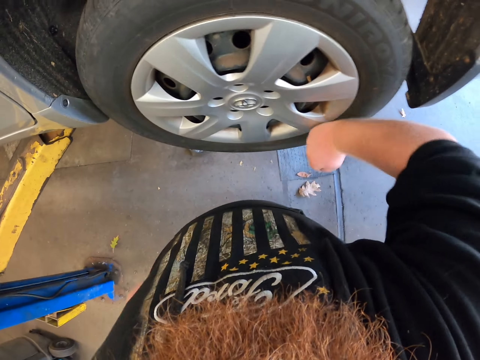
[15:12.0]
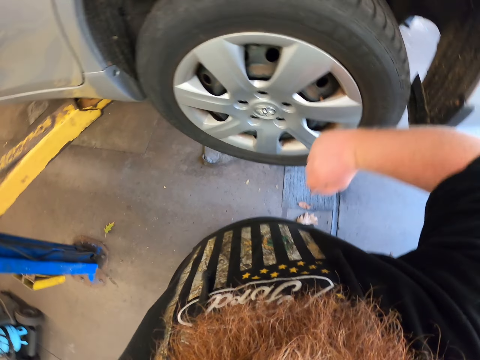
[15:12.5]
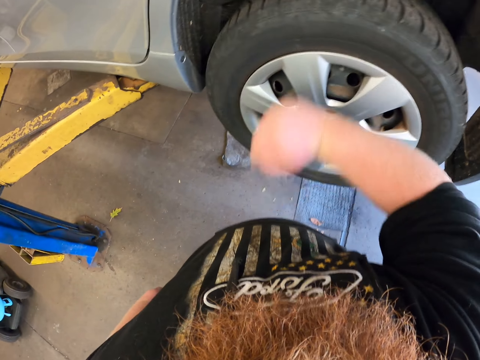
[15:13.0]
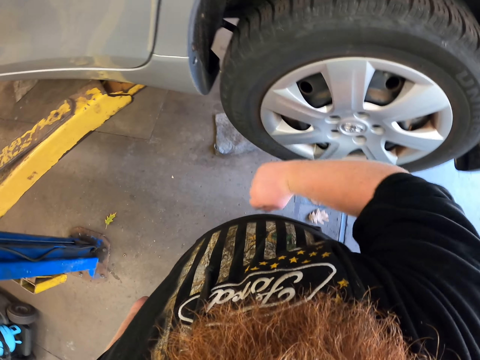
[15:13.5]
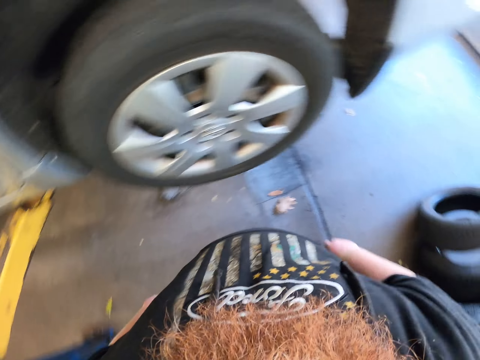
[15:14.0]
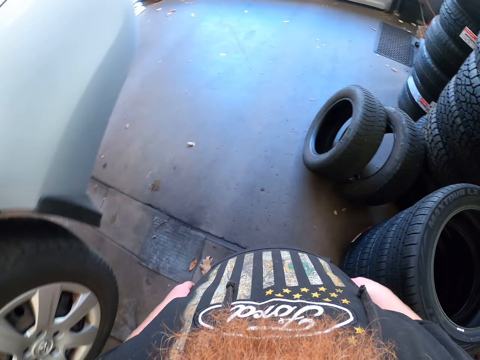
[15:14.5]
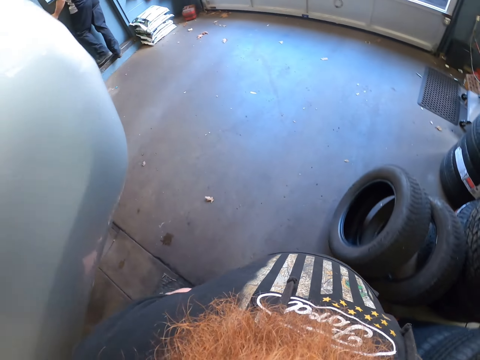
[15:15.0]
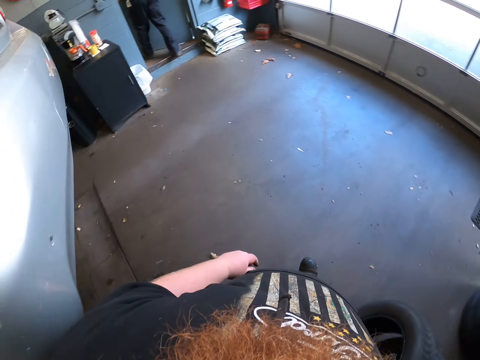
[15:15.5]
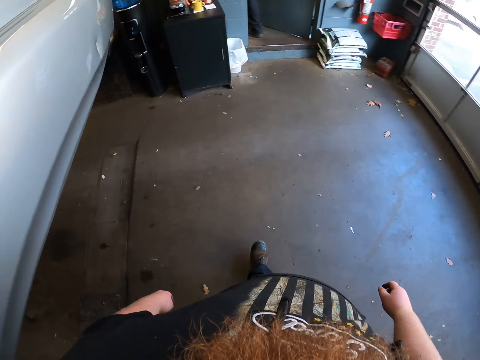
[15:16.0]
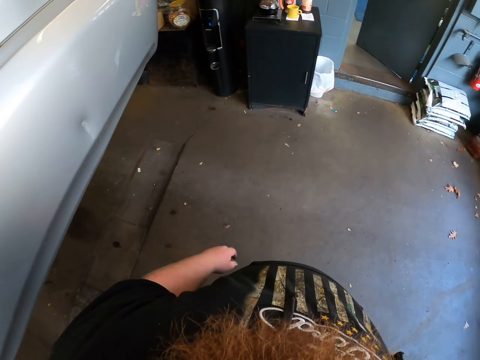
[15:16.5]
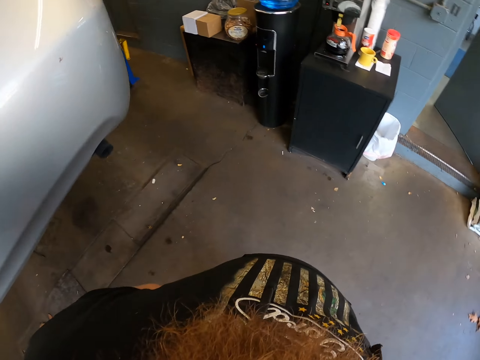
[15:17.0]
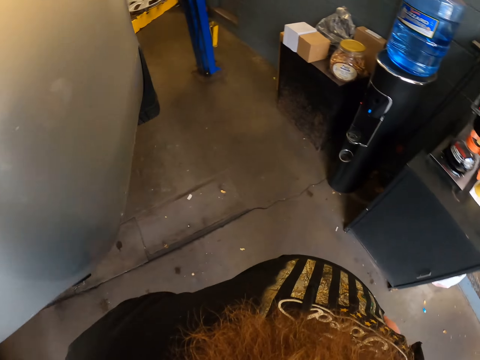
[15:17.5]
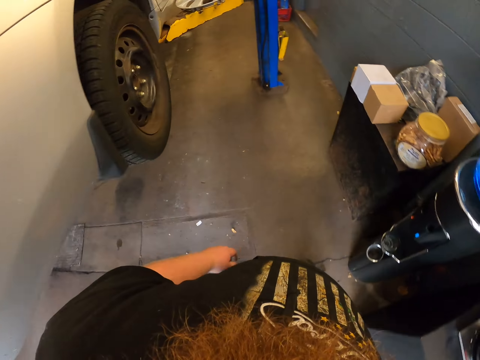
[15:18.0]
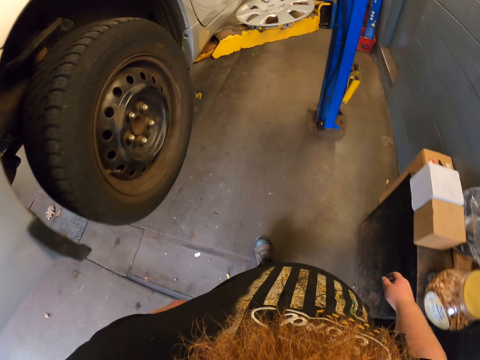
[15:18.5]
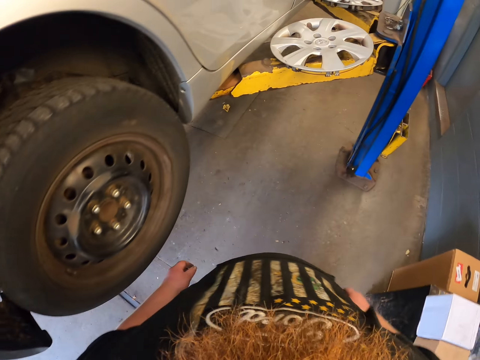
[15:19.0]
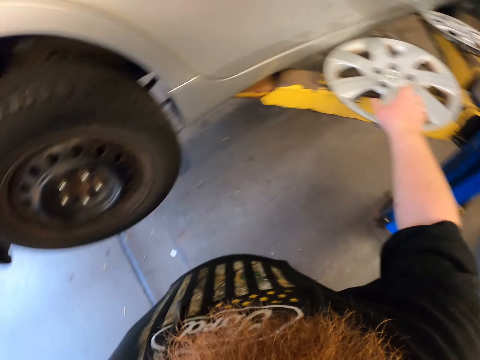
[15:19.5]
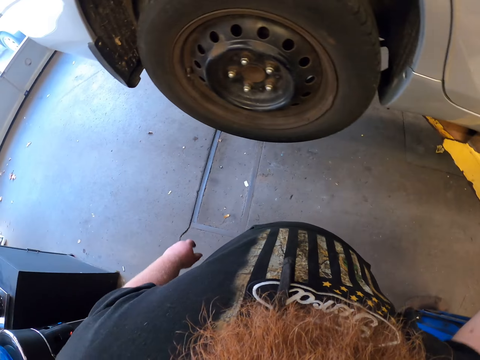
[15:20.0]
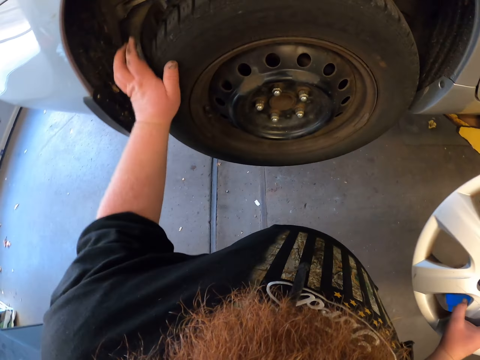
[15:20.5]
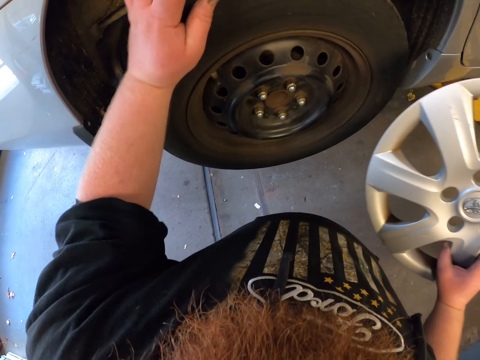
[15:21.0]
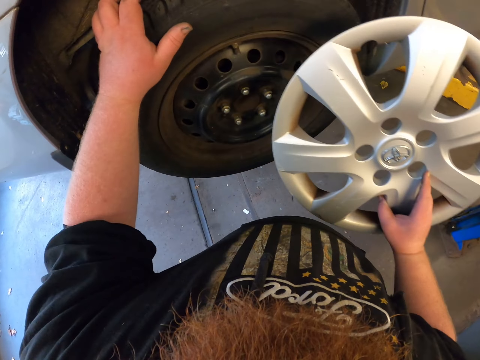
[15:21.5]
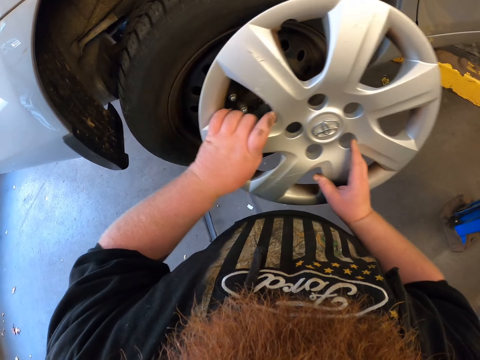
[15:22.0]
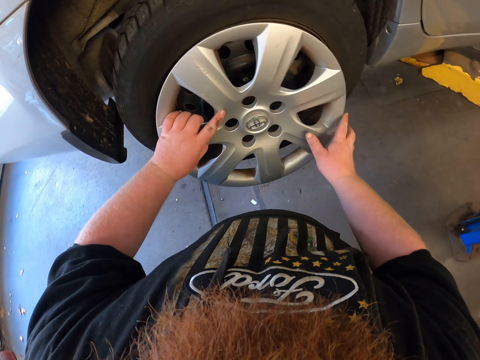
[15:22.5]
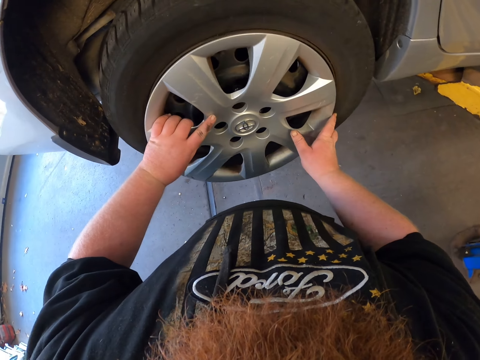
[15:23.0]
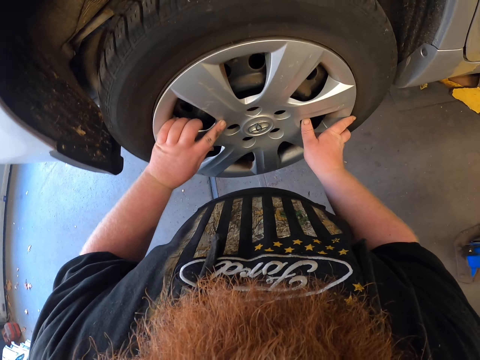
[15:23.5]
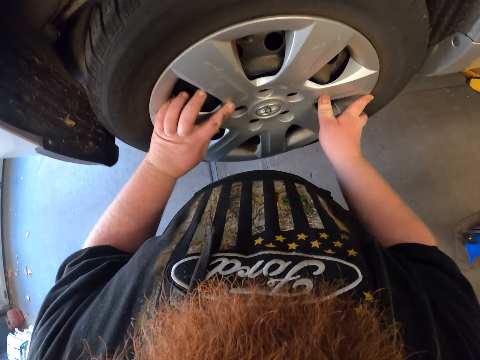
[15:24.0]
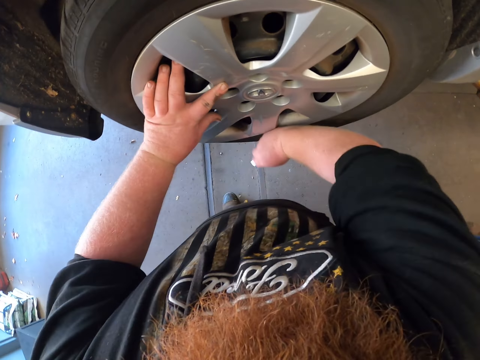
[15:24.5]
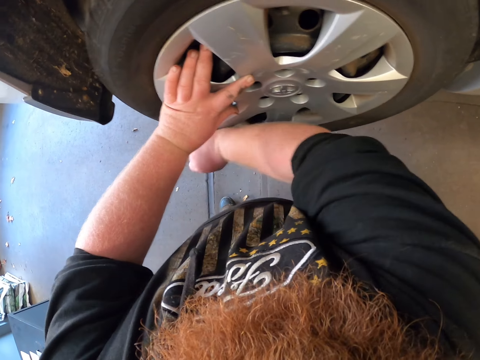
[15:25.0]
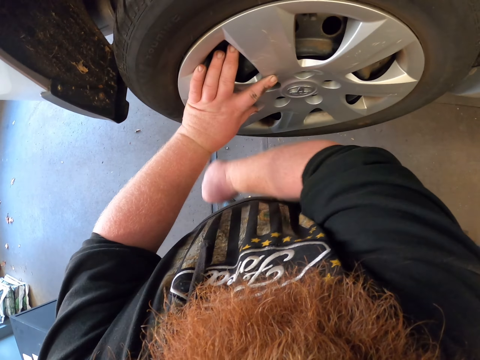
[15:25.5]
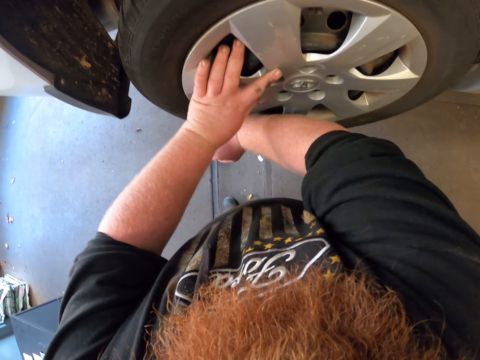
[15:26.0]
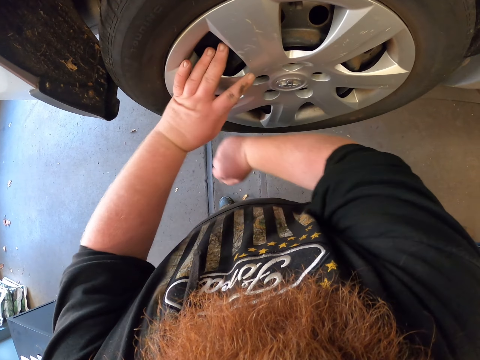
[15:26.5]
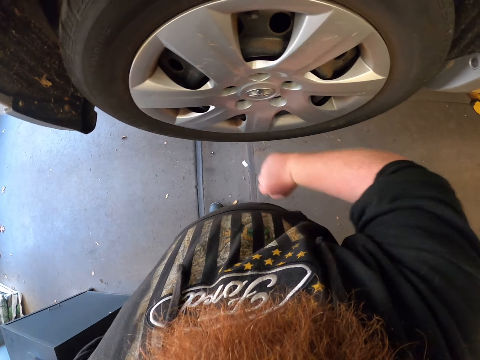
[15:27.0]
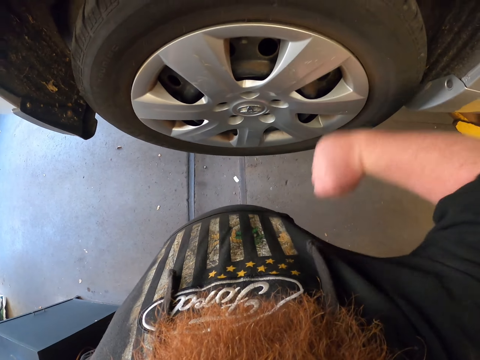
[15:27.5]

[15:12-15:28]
The camera wearer walks near the car in the garage. A man enters a room. The camera wearer picks up a rim or wheel cap. They rotate a wheel. They pass the rim to the left hand. They put the rim in the wheel hub. They hit the rim with the hand, and balance the wheel cap with the hand.

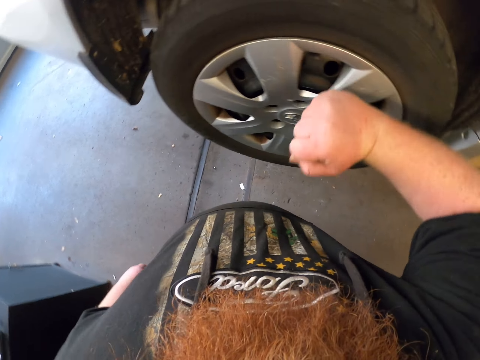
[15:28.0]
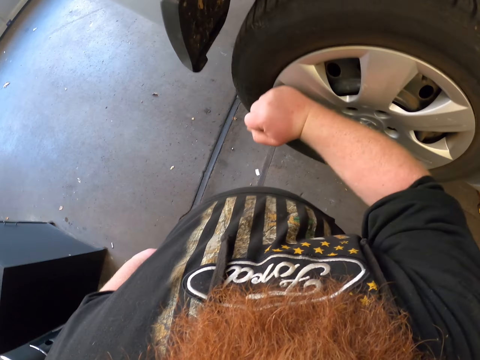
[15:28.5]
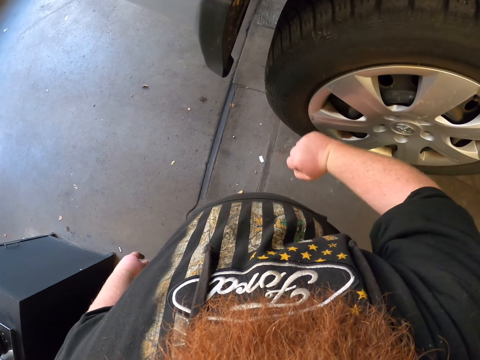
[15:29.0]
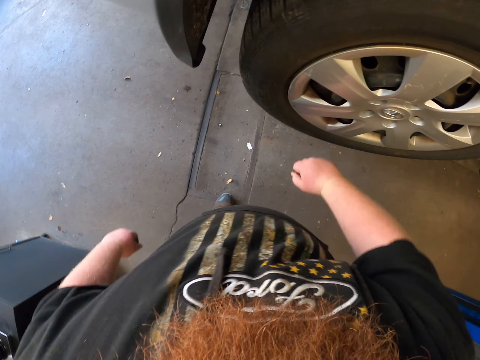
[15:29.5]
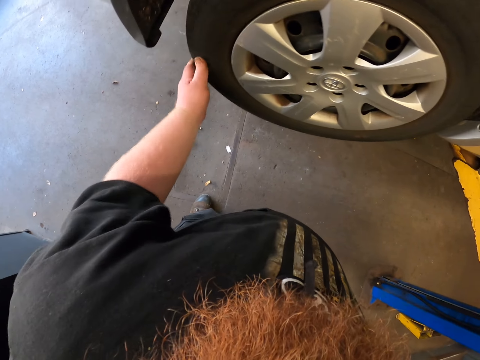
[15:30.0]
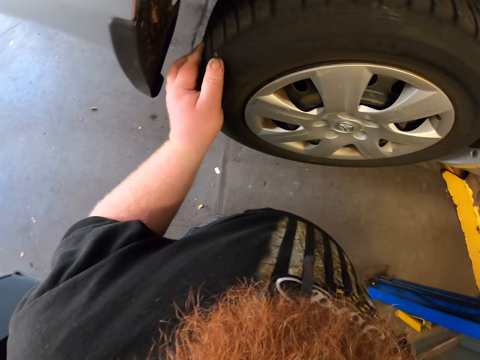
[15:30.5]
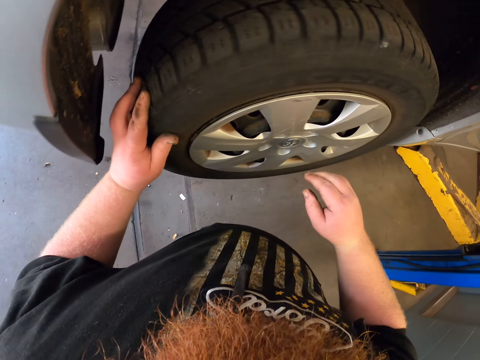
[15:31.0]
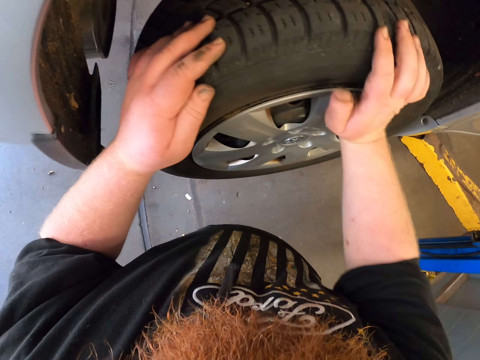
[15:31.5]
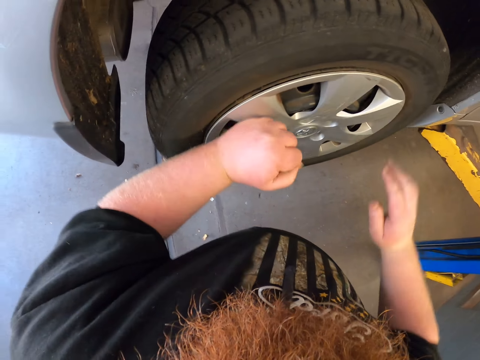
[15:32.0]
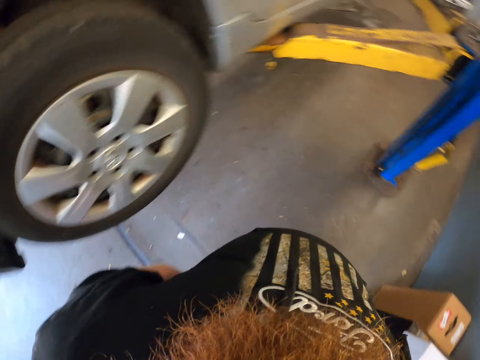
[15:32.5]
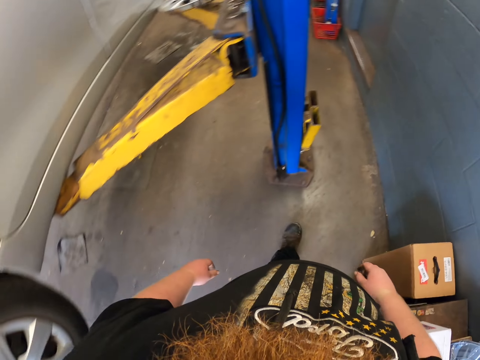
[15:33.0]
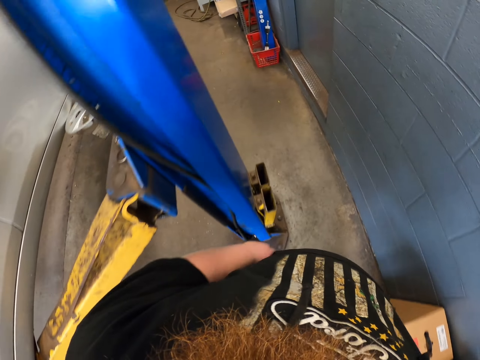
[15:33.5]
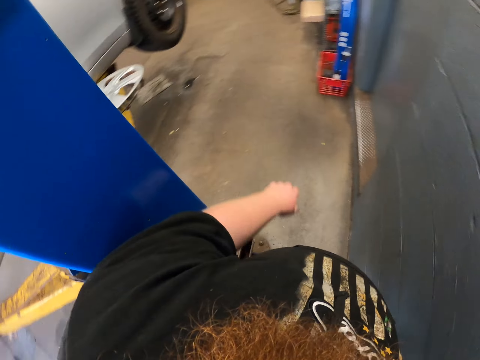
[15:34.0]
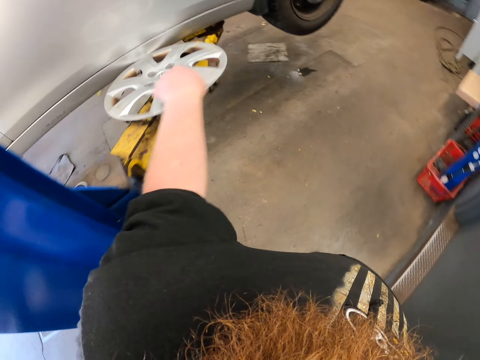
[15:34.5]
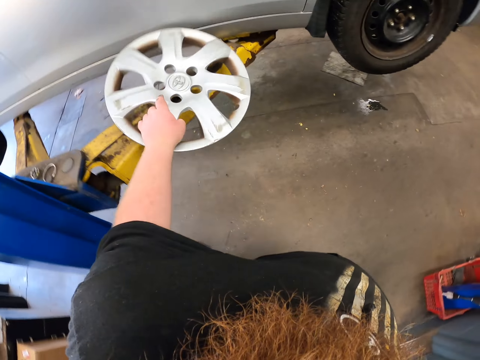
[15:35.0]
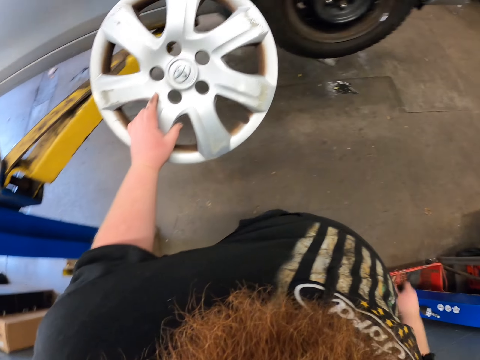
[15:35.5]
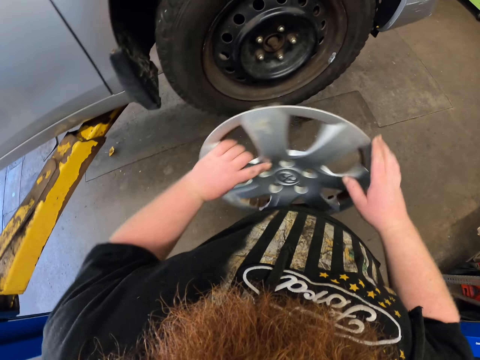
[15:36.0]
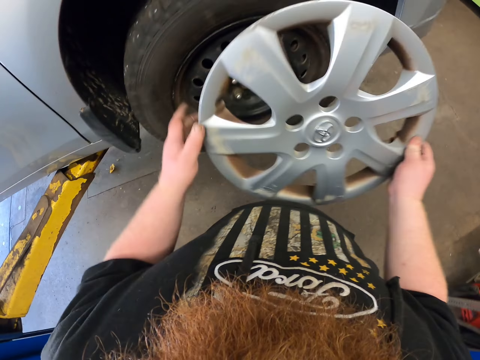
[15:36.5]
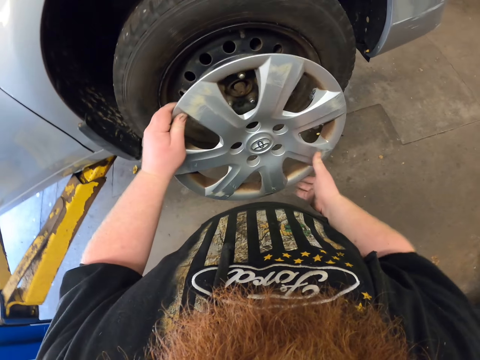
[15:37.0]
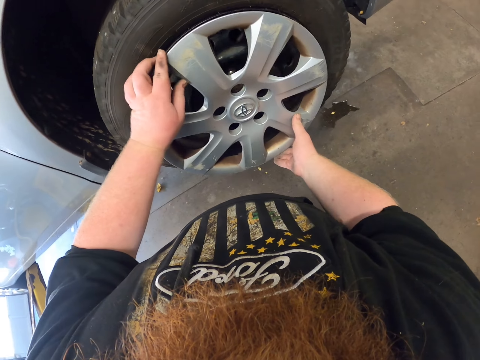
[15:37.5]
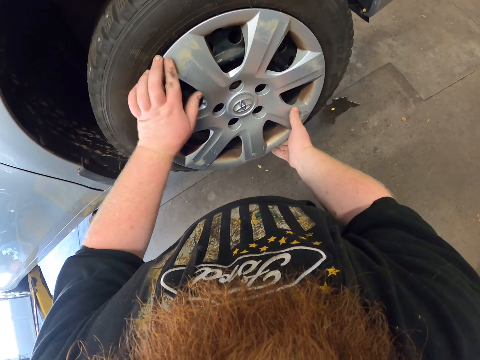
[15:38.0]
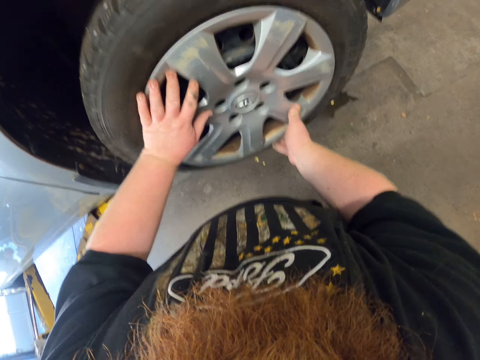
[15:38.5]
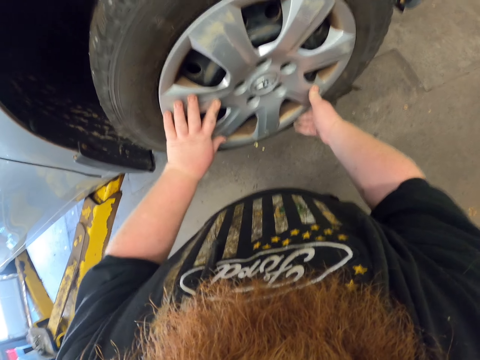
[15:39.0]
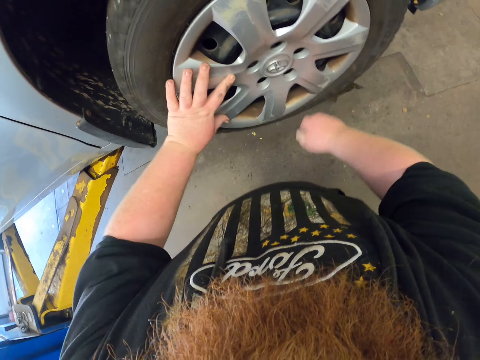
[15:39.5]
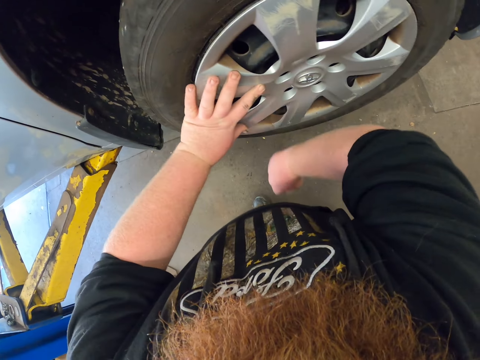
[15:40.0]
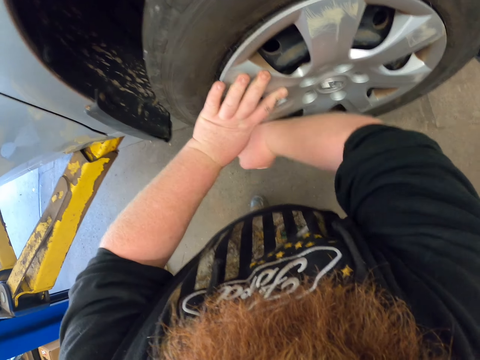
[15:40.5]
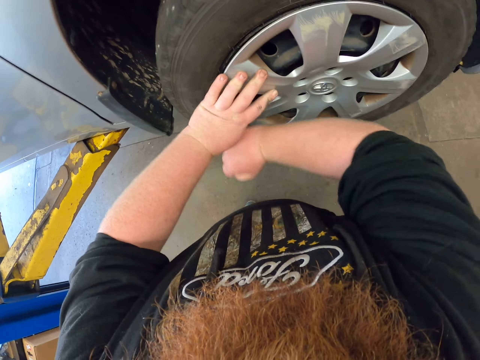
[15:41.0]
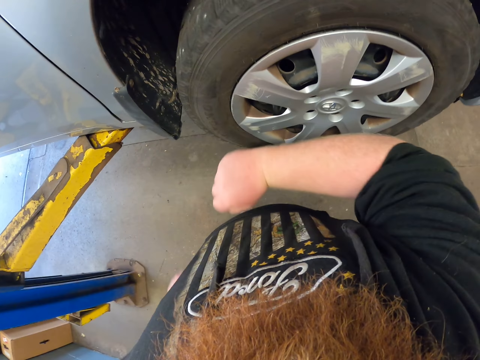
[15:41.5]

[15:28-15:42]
The camera wearer rotates the wheel. They hold the wheel with the right hand. They hit the rim or wheel cap with the hand. They walk near the car in the garage. They pick up the rim. They make a step. They rotate the rim. They put the rim in the wheel hub. They press the rim. They hit the rim with the hand, and balance the wheel cap with the hand.
